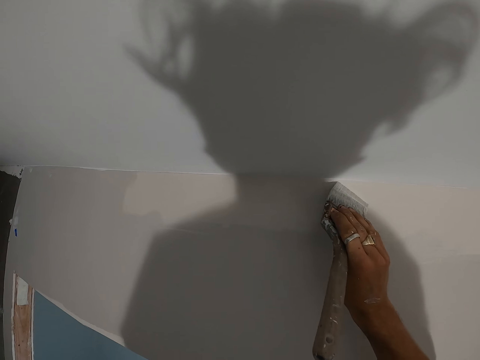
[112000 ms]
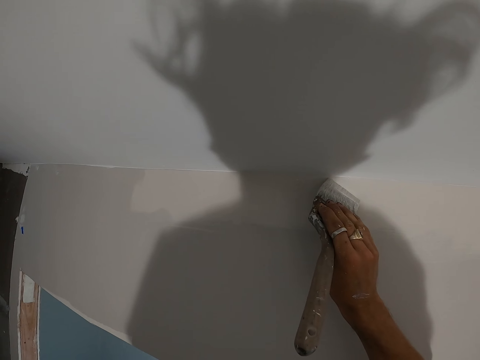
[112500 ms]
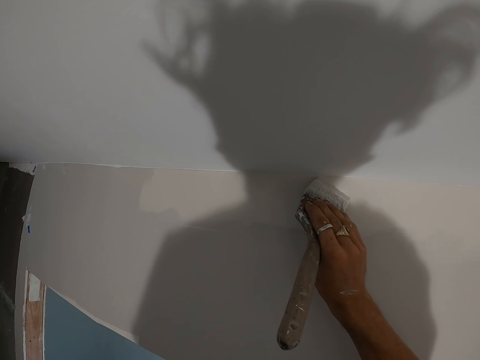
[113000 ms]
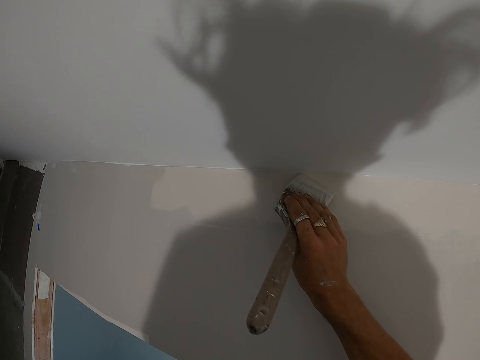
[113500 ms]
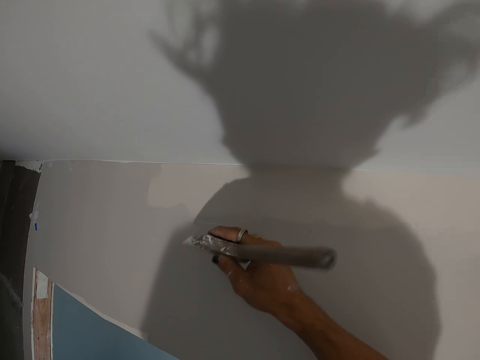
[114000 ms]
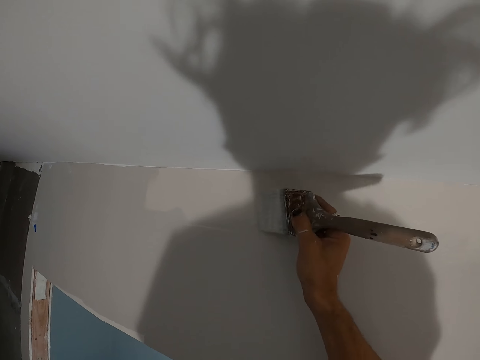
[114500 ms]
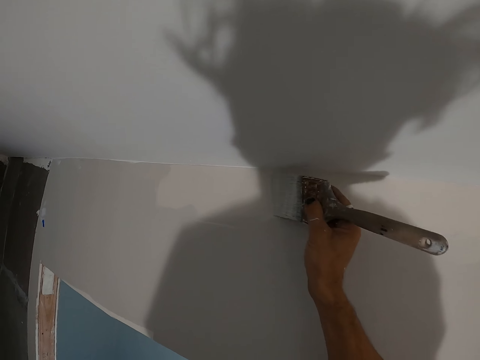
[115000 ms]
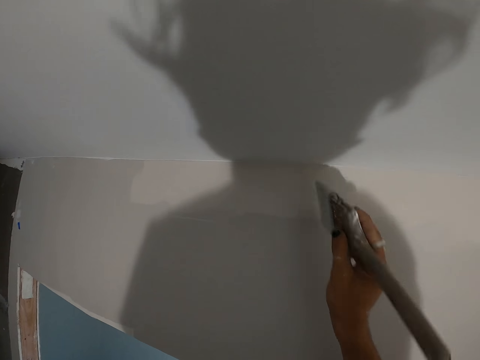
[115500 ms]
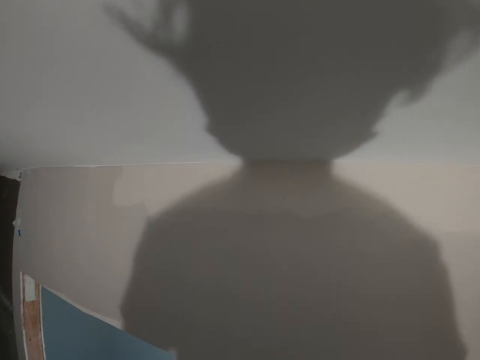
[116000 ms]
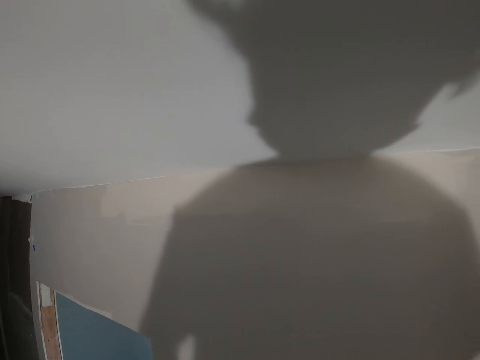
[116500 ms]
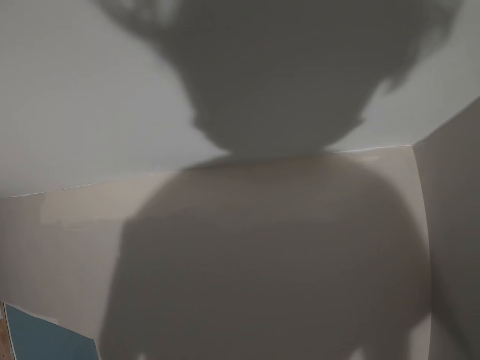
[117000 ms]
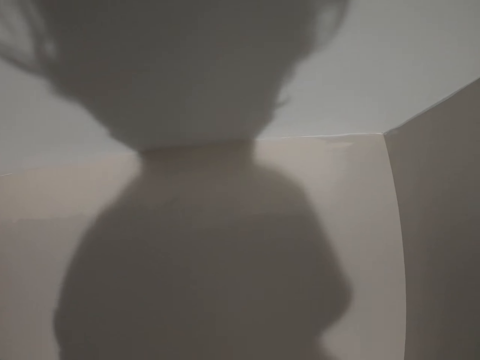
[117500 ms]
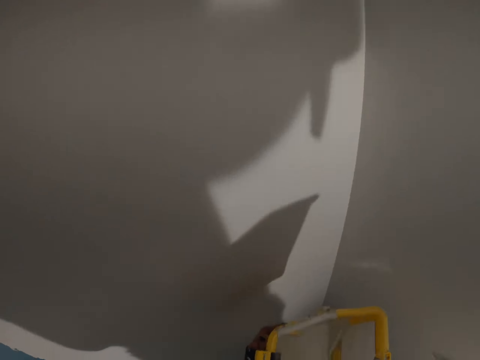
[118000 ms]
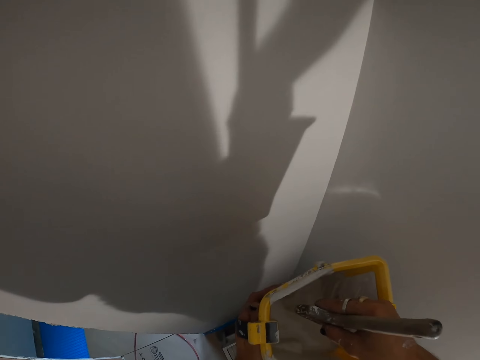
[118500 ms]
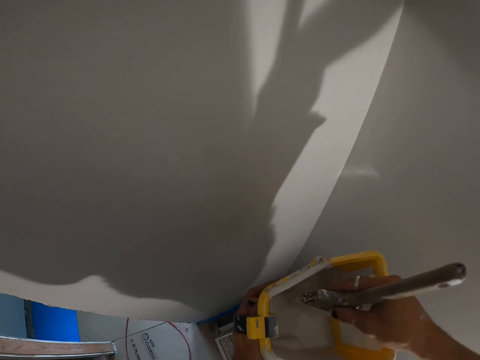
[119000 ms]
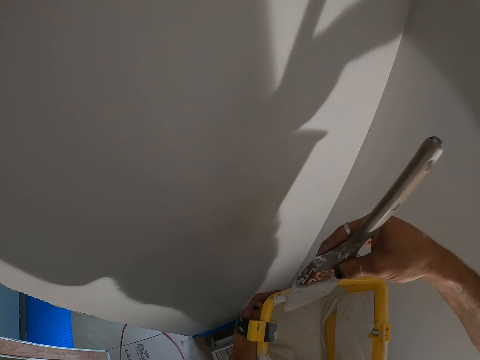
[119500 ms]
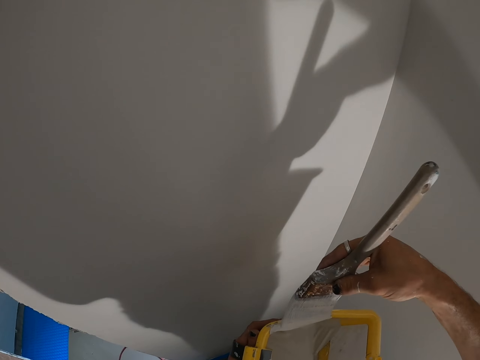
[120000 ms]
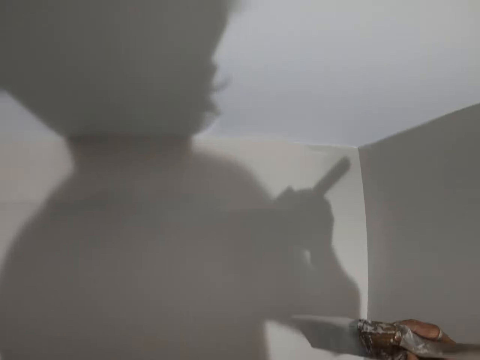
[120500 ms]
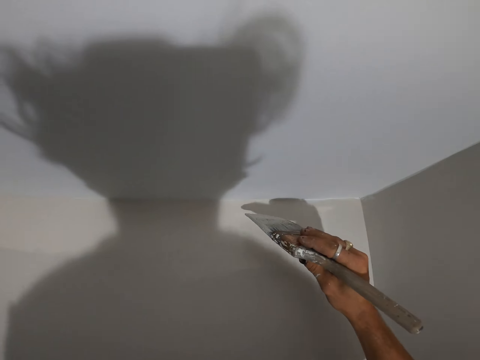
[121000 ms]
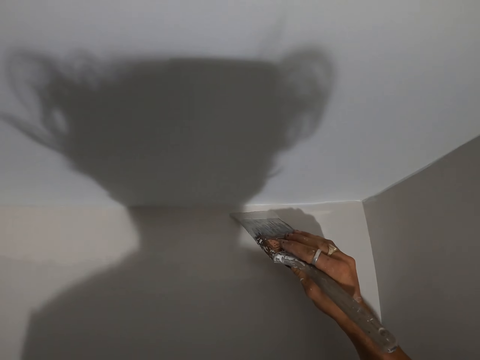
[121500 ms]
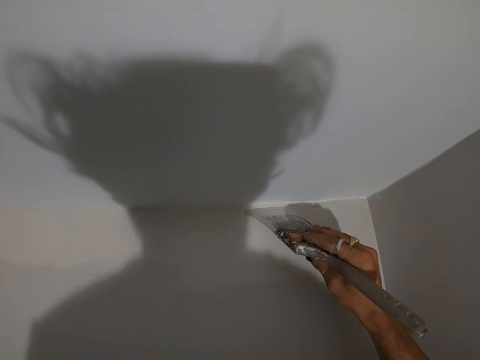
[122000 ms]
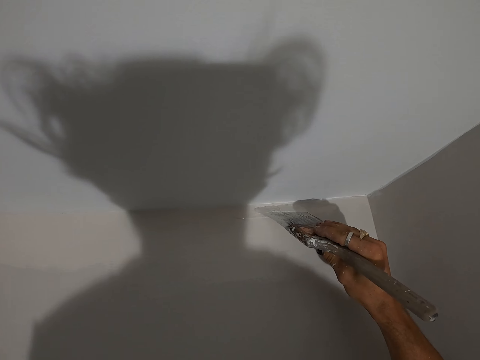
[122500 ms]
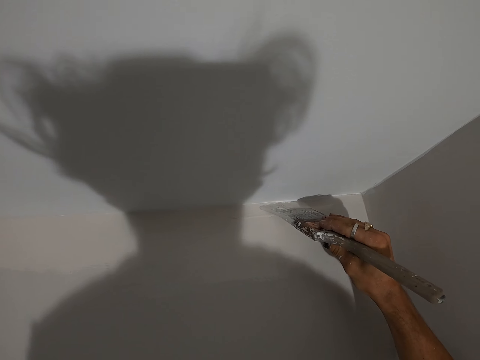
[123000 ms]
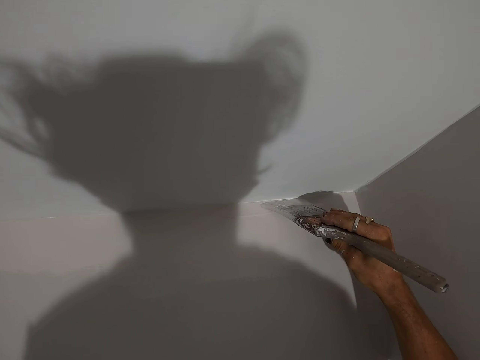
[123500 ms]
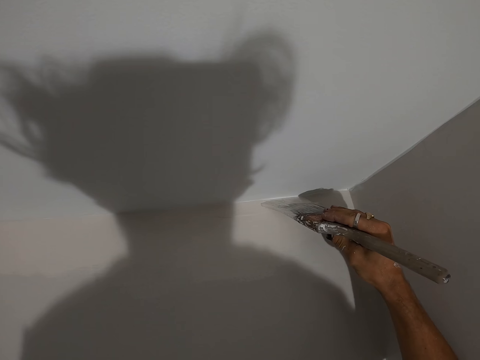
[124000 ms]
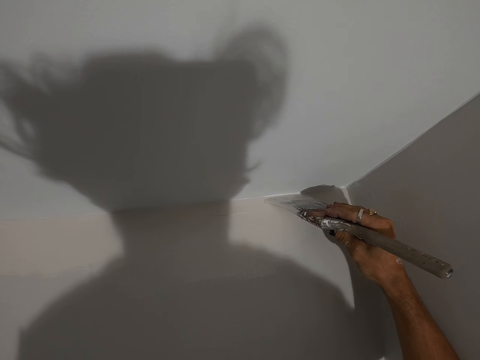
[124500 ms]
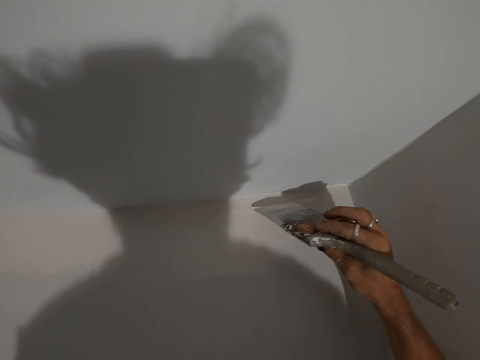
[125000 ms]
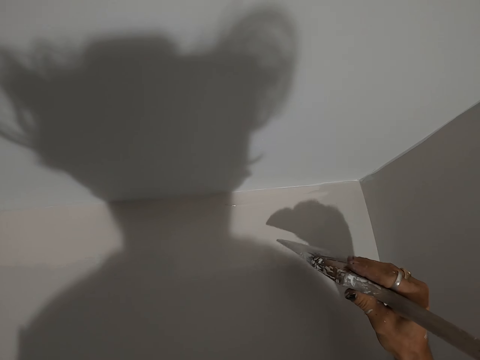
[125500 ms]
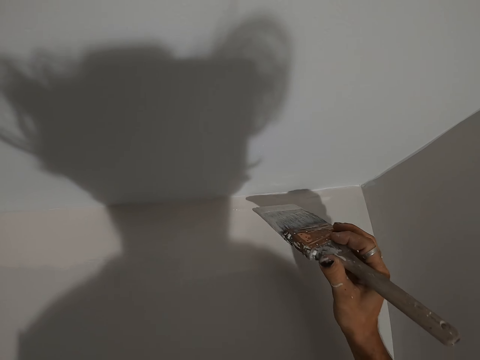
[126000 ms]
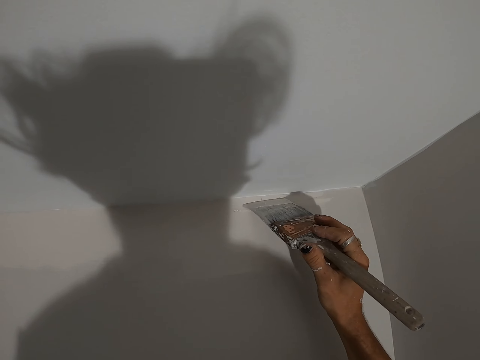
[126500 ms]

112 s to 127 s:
The camera wearer paints the wall with the paint brush. They dip the paint brush in the paint bucket. They wipe the excess paint on the paint bucket. They paint the wall with the paint brush.

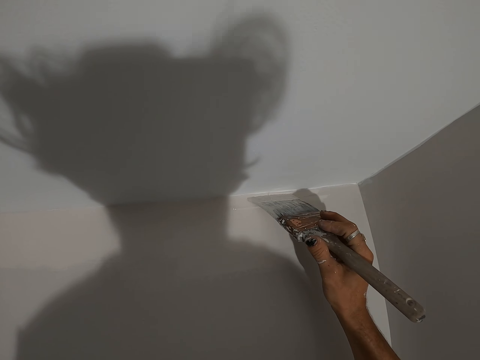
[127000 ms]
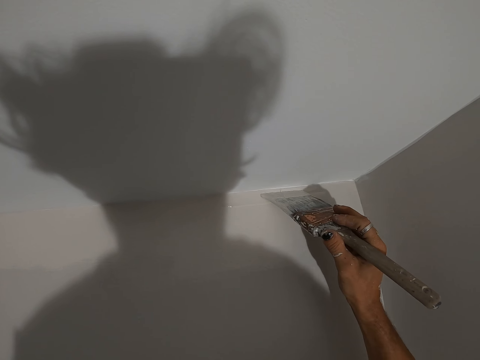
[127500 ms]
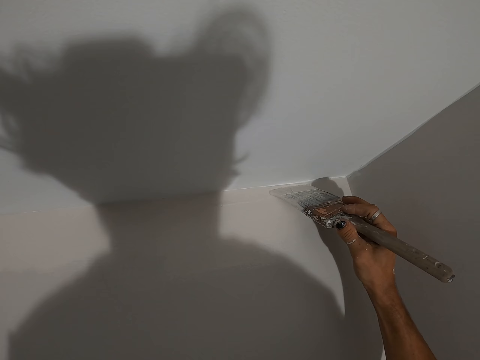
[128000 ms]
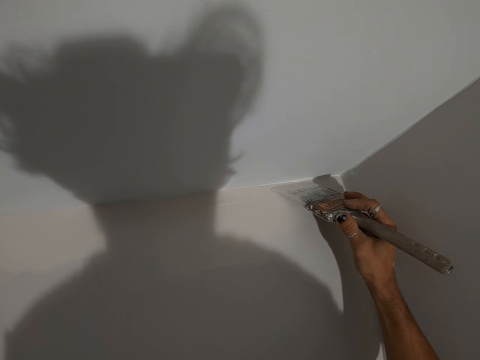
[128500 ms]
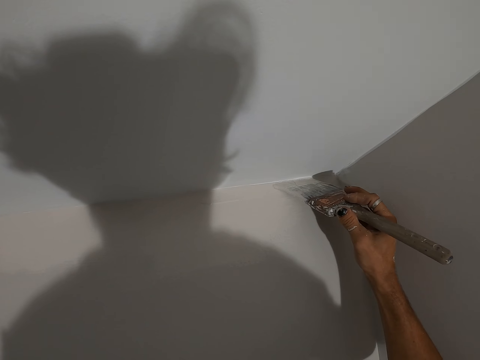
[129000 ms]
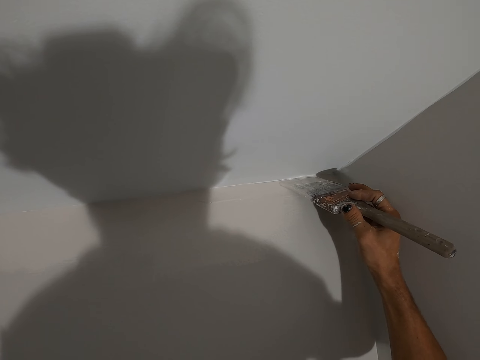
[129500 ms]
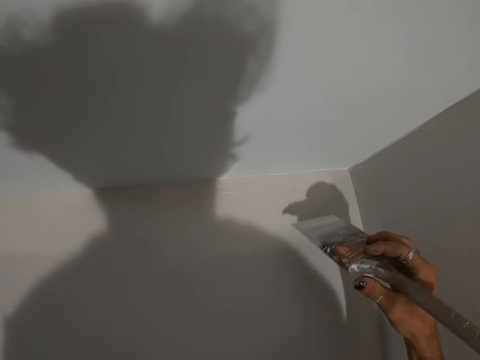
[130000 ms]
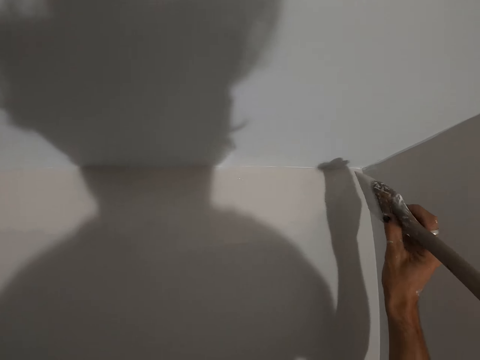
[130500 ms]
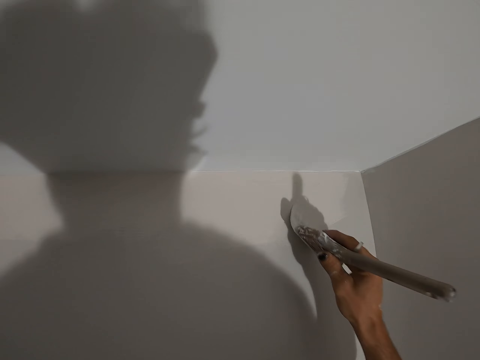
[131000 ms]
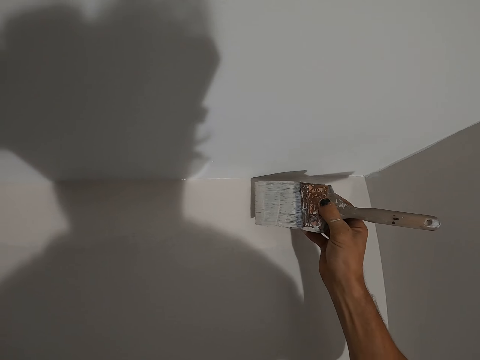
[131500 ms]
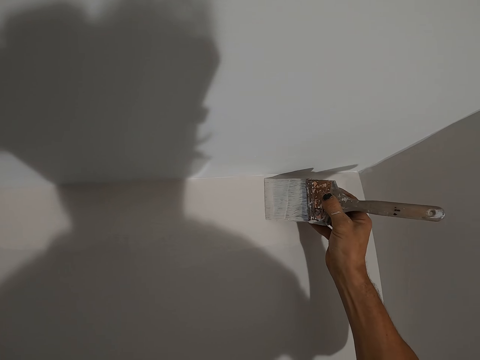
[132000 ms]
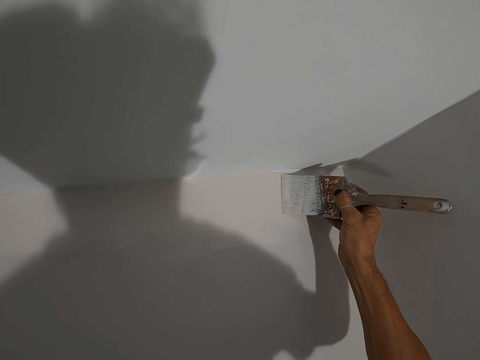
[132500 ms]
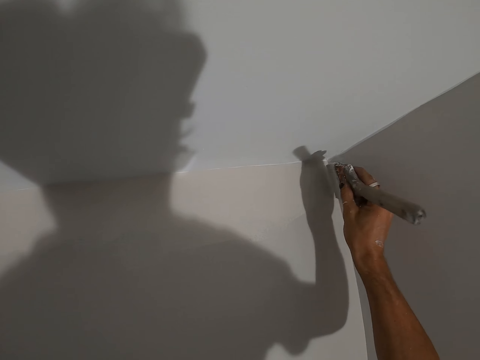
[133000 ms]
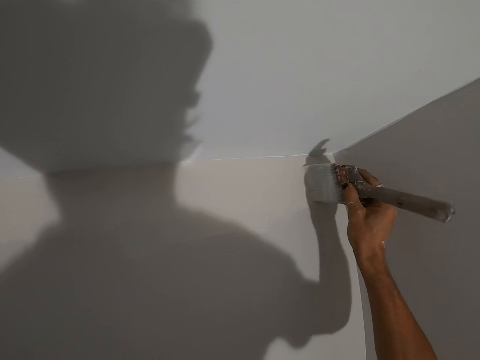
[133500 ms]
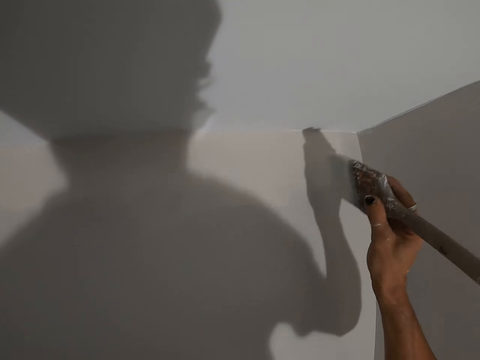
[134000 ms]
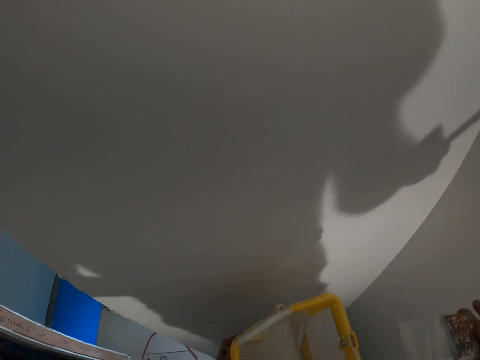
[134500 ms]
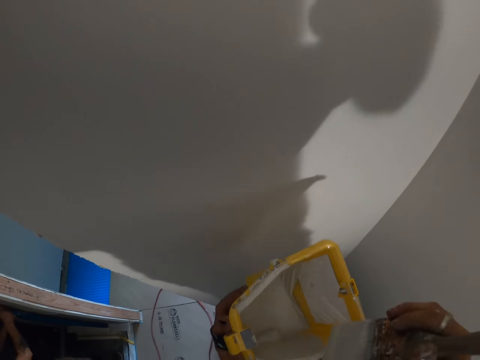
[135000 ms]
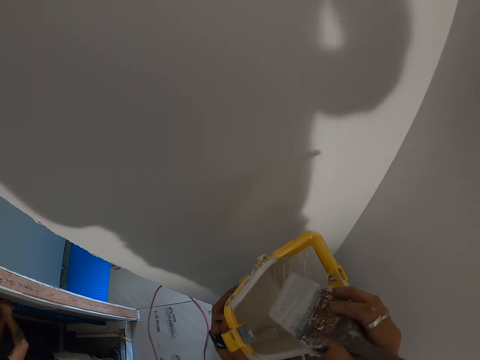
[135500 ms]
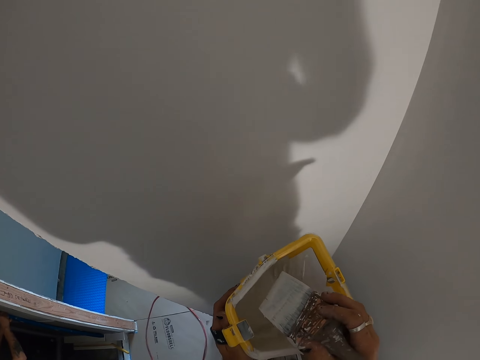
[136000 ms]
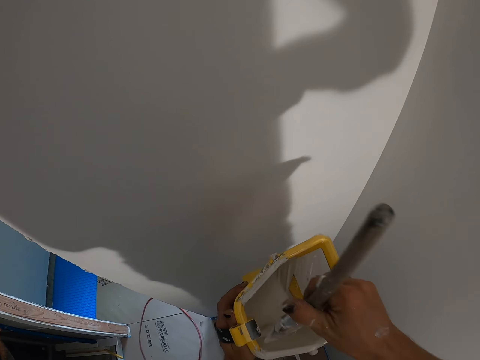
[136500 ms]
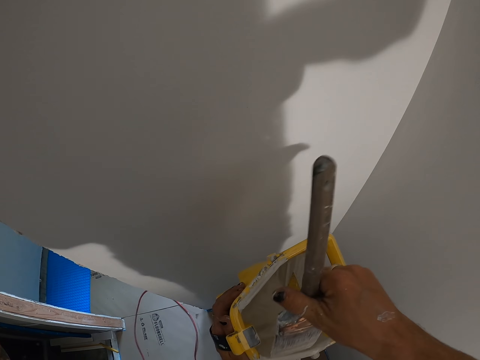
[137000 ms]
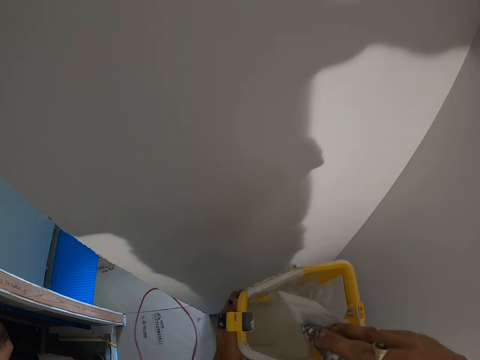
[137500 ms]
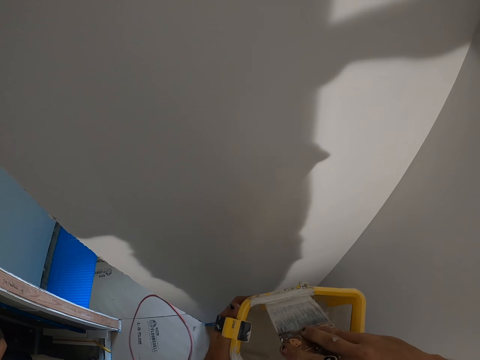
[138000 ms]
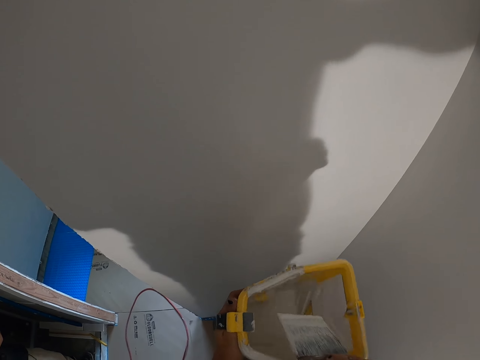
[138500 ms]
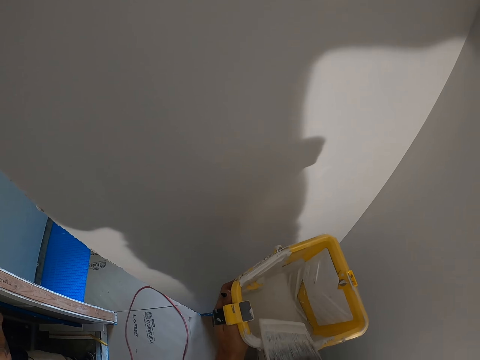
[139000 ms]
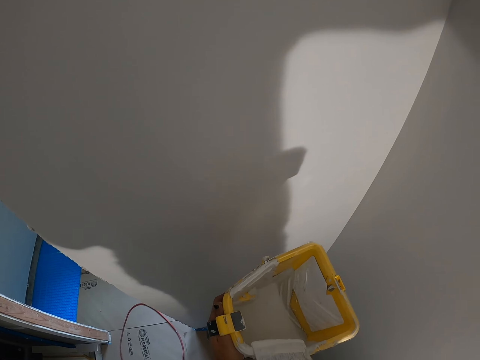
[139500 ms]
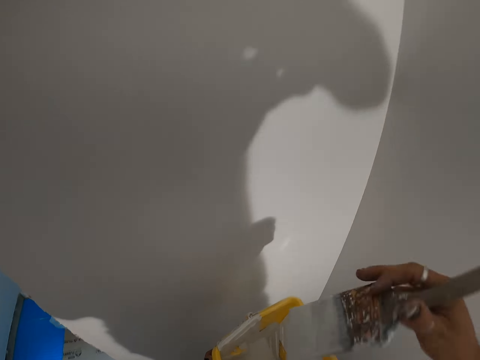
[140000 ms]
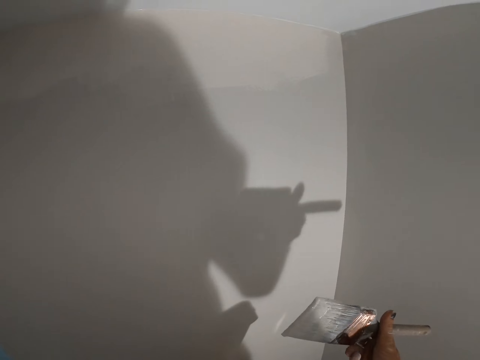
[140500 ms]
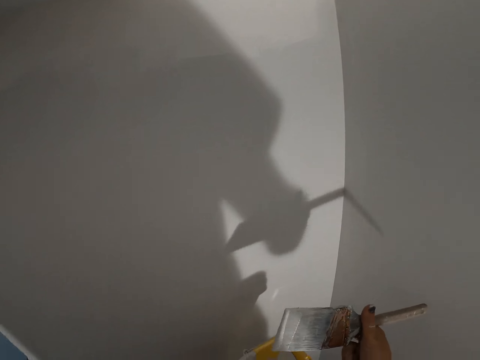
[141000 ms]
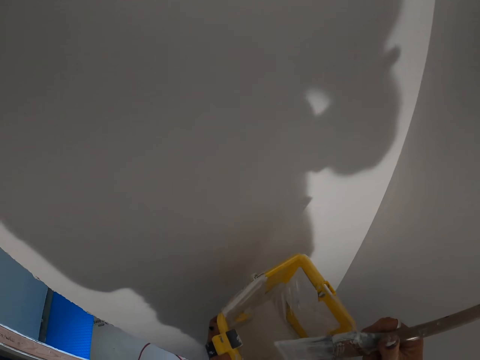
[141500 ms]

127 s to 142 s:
The camera wearer dips the paint brush in the paint bucket. They wipe the excess paint on the paint bucket.
